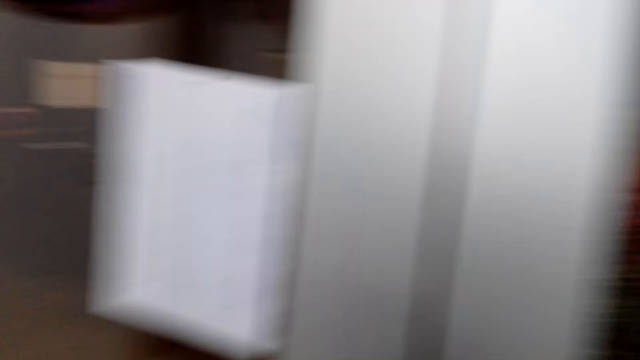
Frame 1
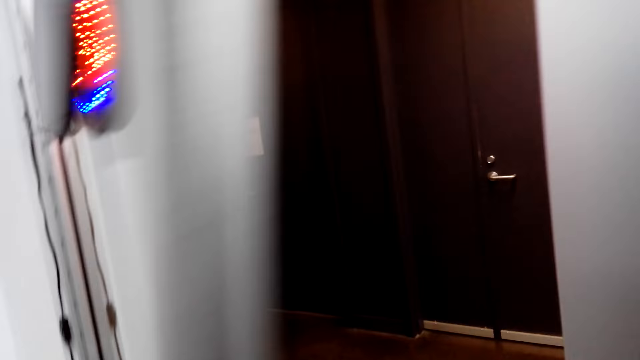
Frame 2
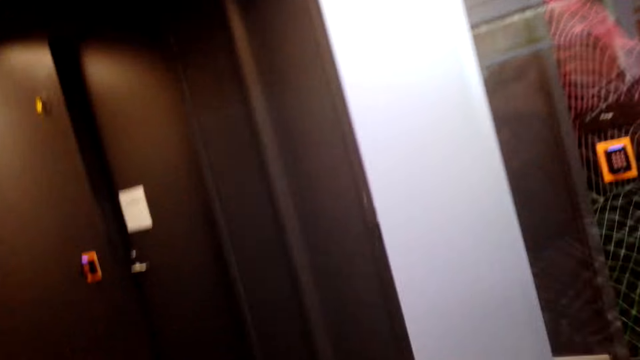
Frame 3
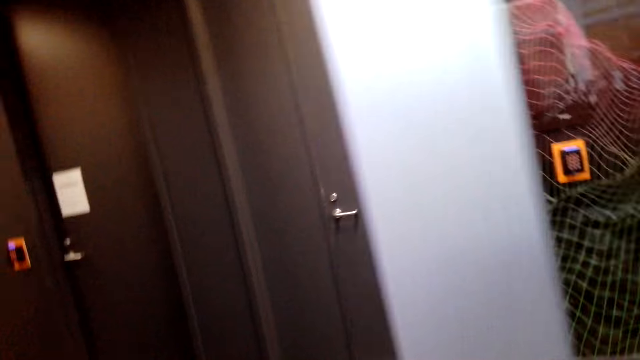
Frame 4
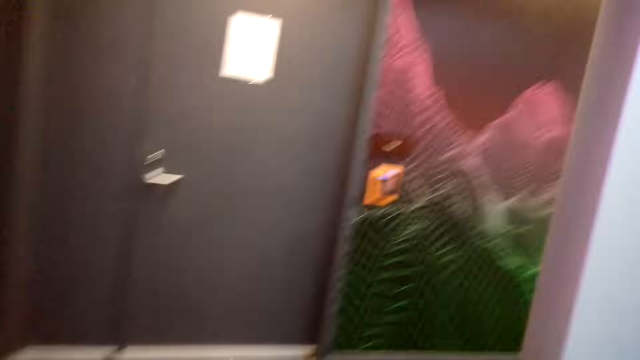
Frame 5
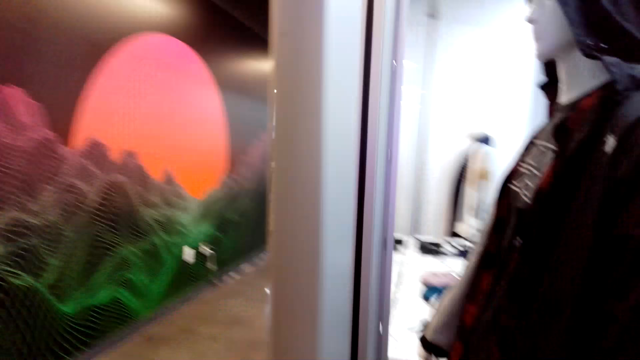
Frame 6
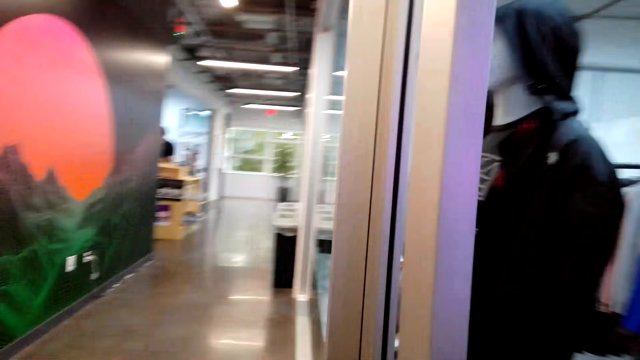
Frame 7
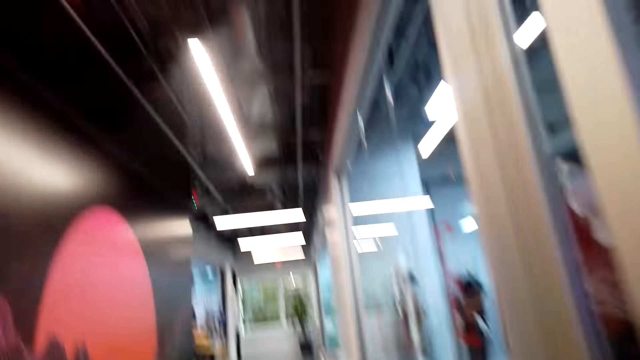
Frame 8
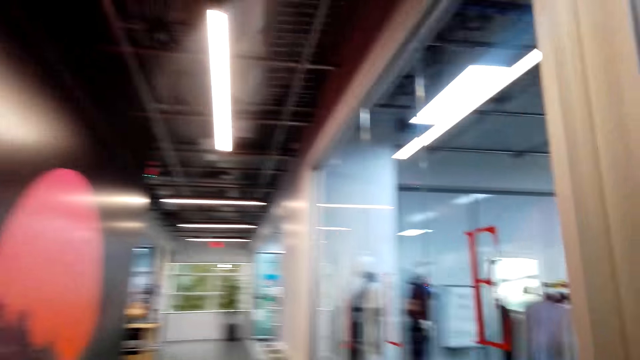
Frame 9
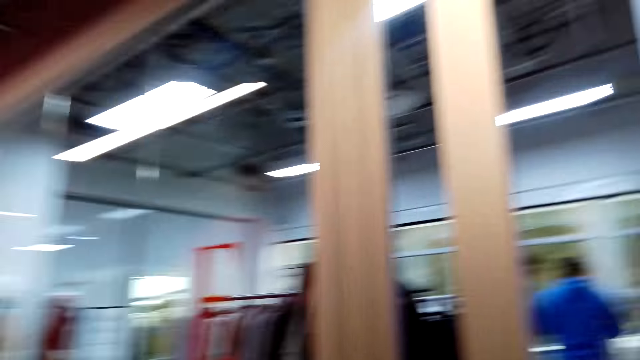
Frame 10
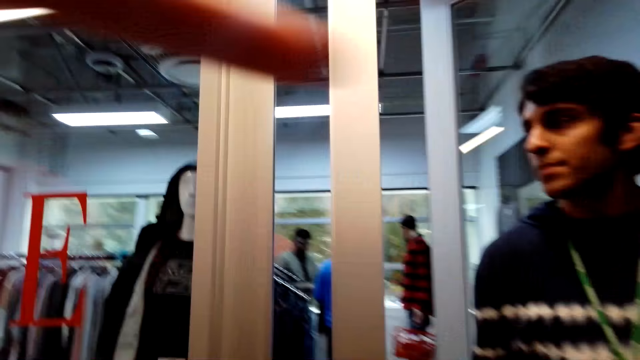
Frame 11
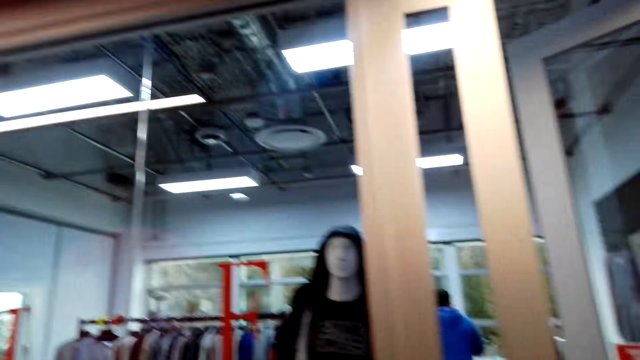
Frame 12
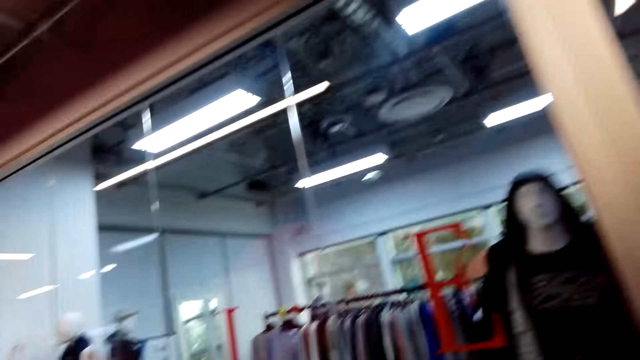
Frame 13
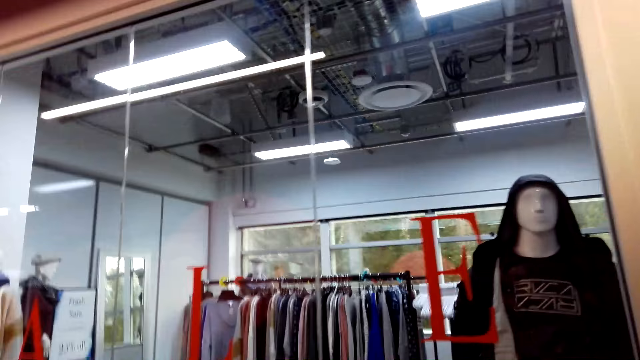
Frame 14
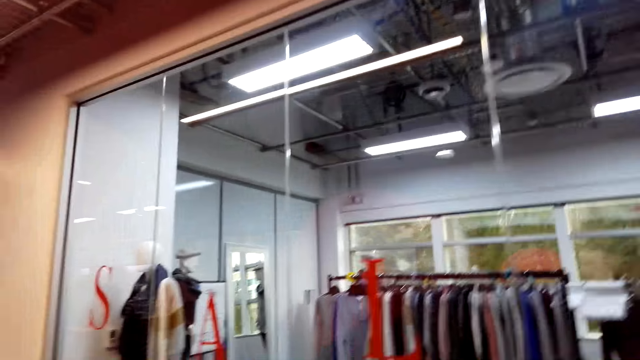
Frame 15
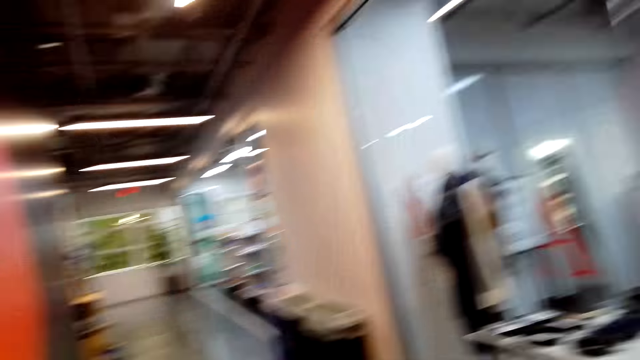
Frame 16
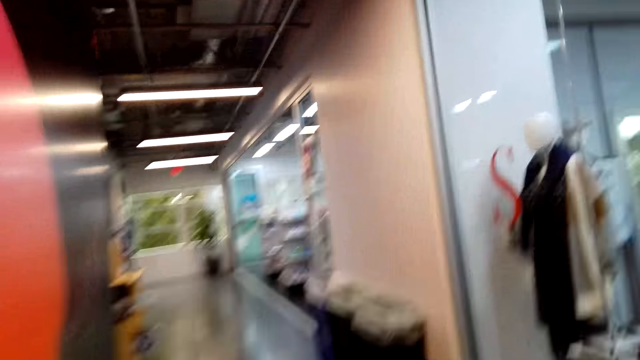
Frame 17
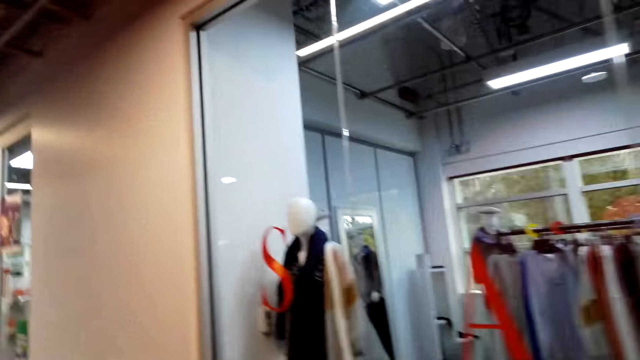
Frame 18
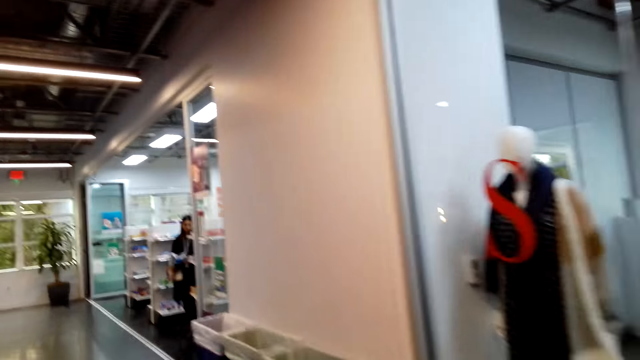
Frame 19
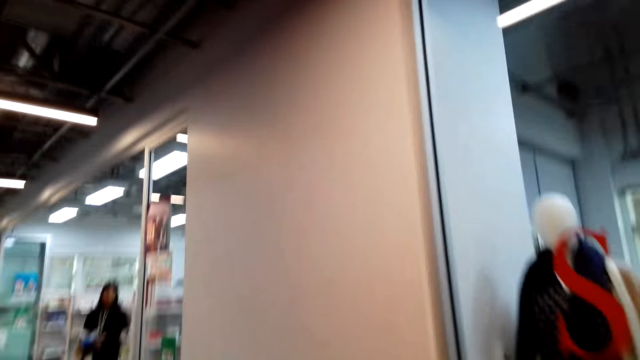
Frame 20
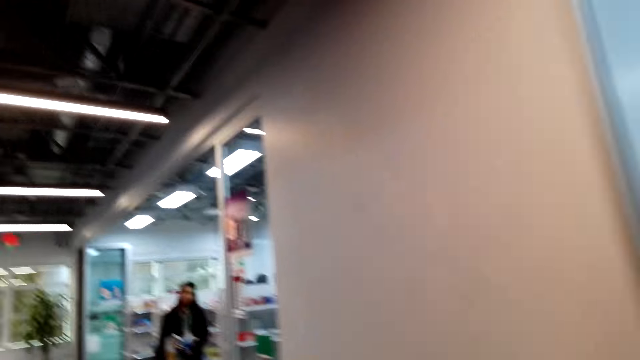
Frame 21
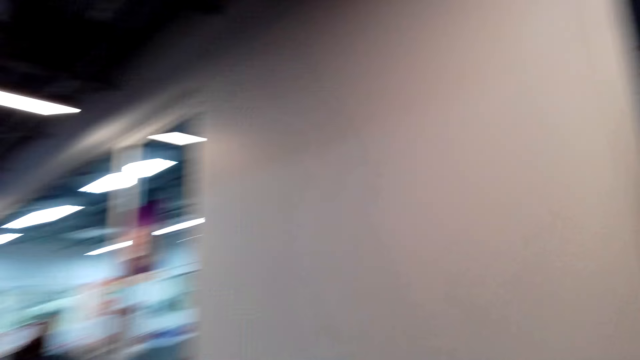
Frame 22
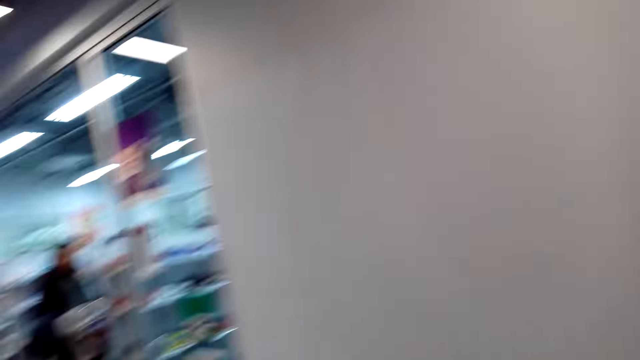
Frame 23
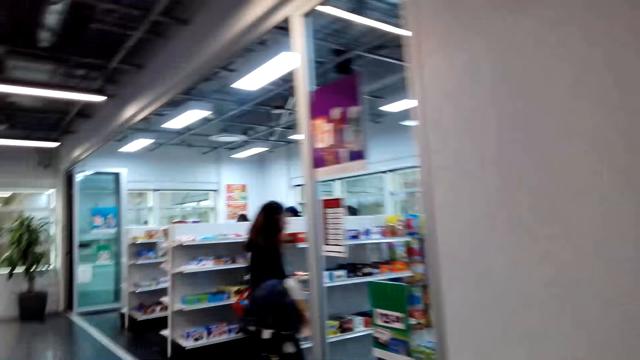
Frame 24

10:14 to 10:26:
The camera wearer is opening the door. They are walking in a corridor. They look at the clothes.

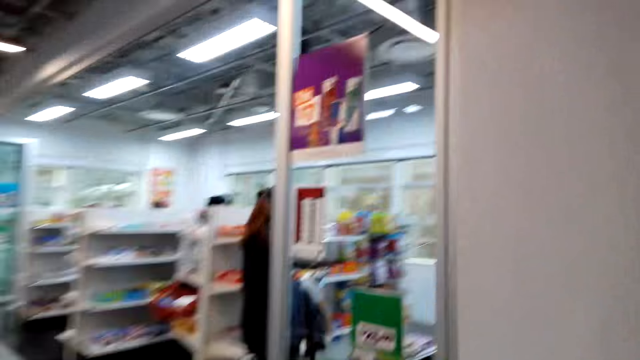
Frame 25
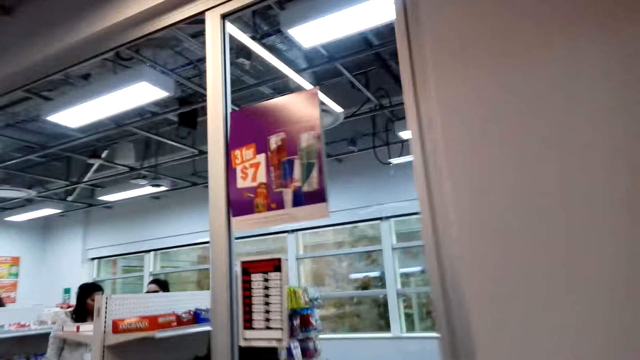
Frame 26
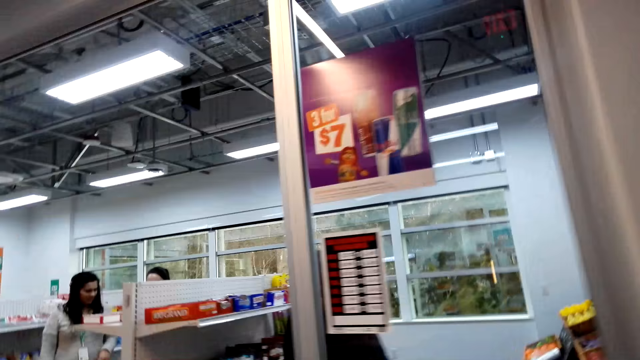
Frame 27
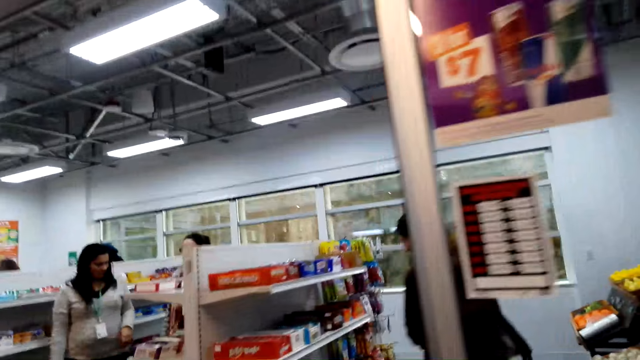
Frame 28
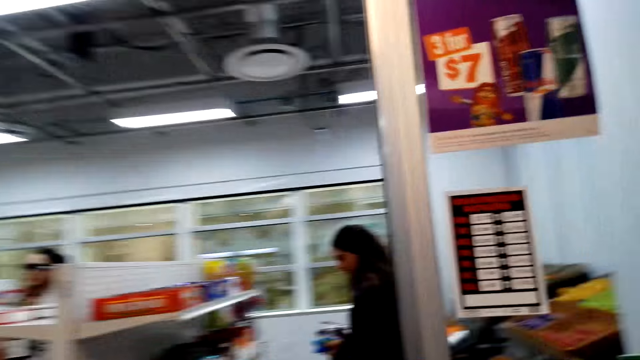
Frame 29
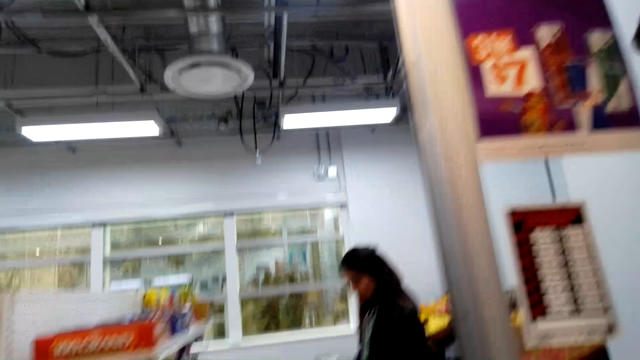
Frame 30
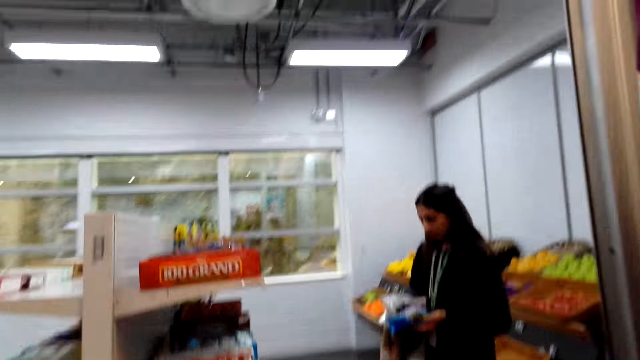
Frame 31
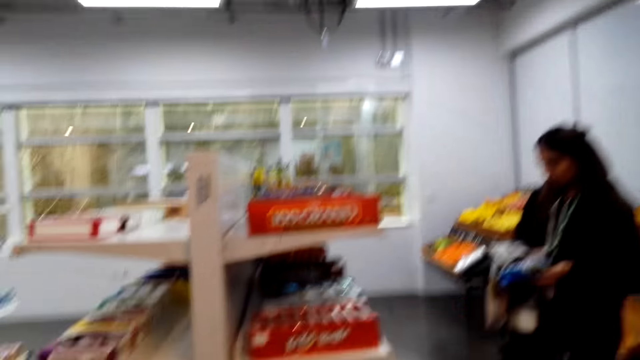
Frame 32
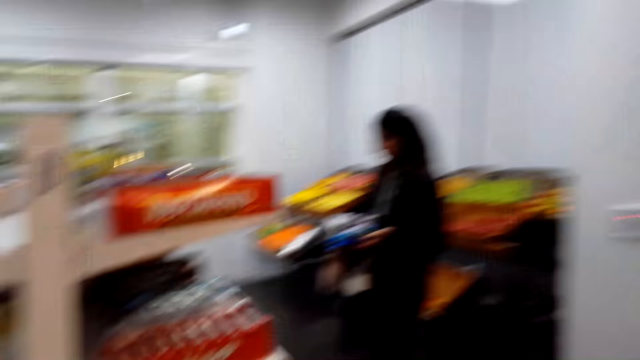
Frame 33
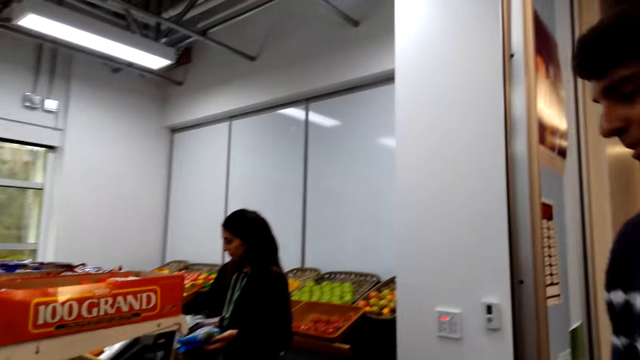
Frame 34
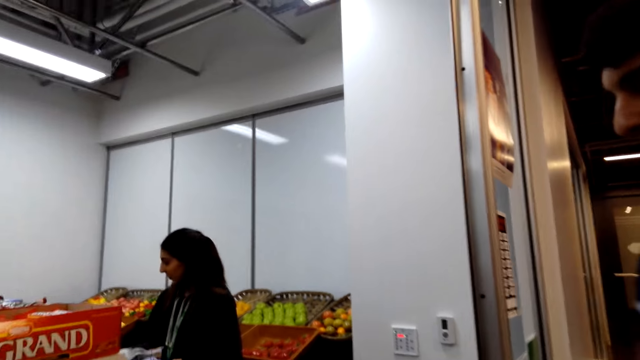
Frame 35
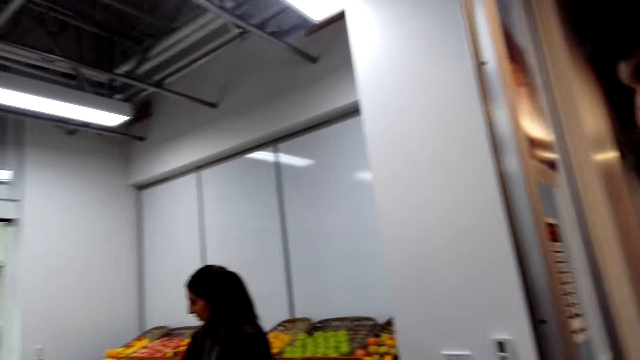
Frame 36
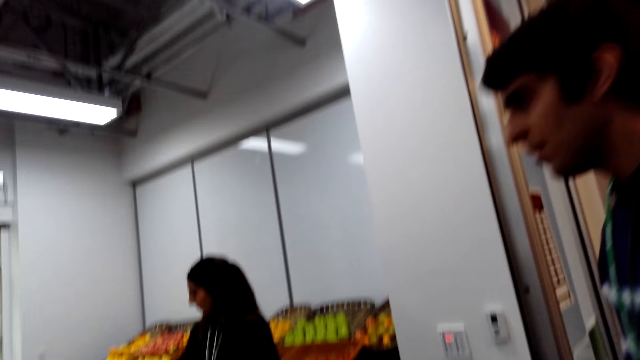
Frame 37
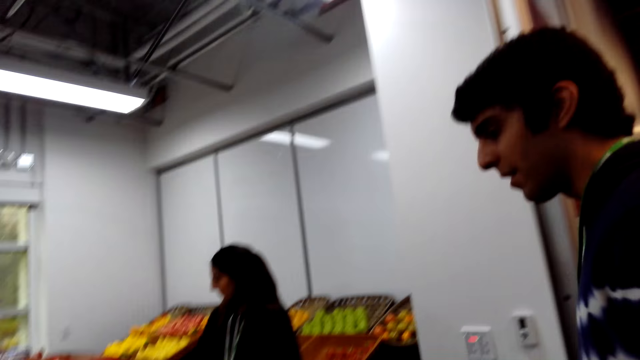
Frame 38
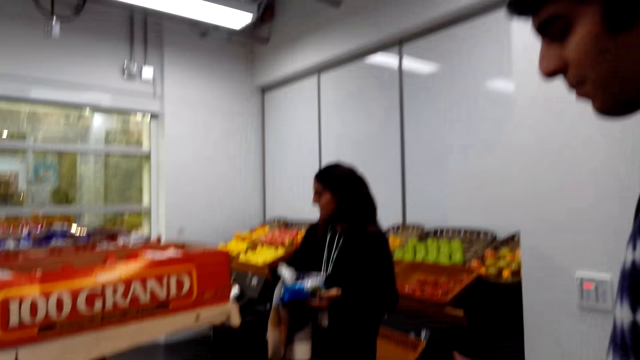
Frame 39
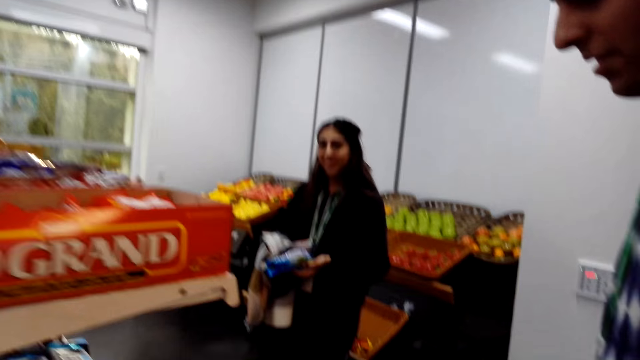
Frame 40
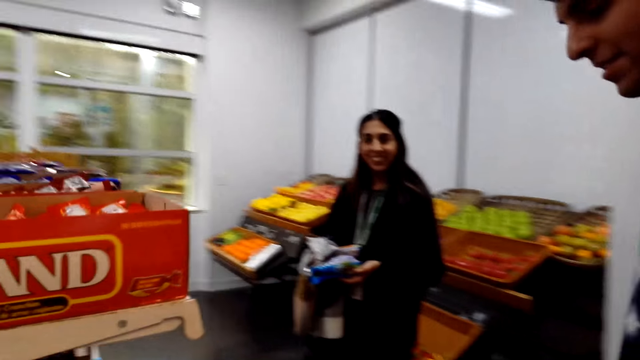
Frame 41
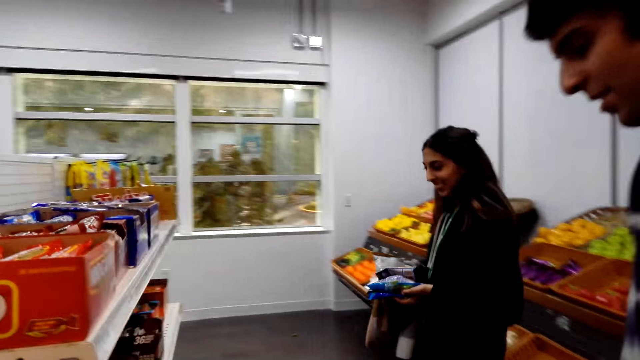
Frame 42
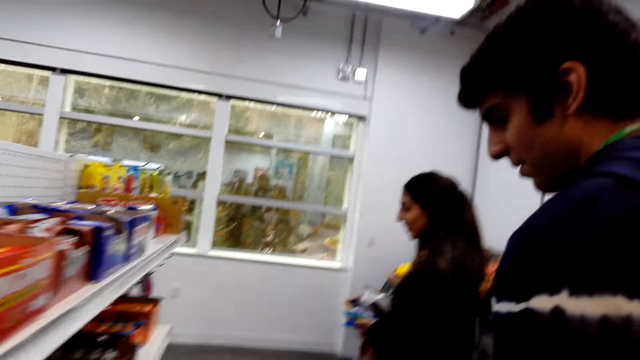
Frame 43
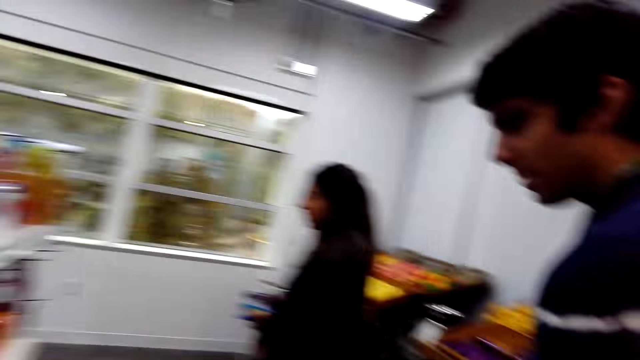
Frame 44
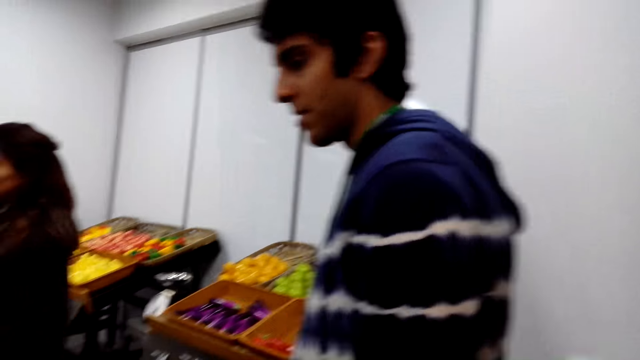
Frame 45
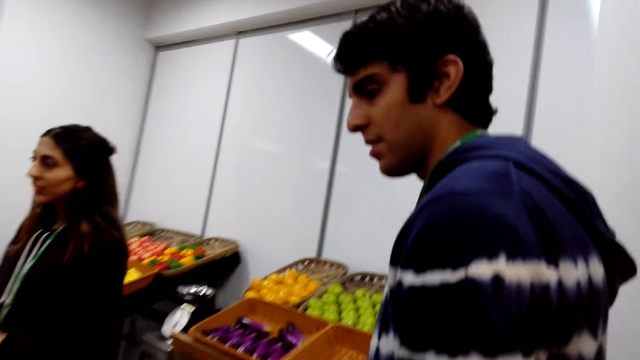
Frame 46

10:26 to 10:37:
The camera wearer looks at the shelf. The camera wearer and a man are walking in a supermarket. The camera wearer talks to the man.
